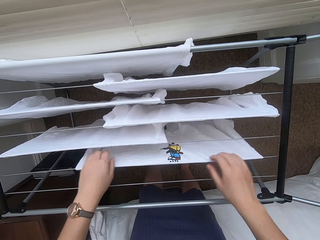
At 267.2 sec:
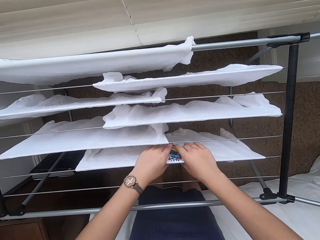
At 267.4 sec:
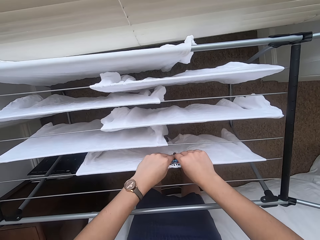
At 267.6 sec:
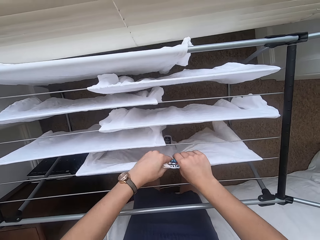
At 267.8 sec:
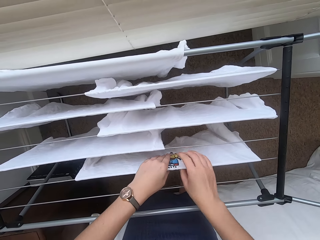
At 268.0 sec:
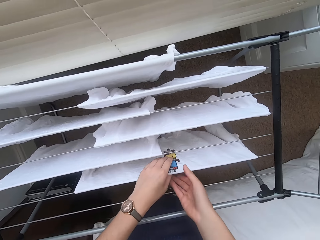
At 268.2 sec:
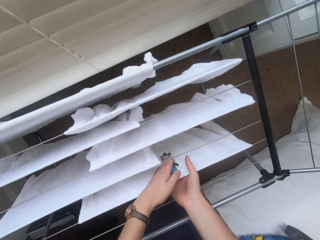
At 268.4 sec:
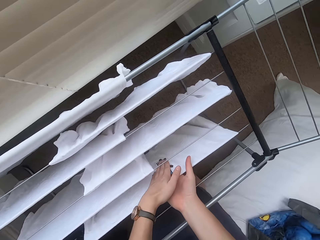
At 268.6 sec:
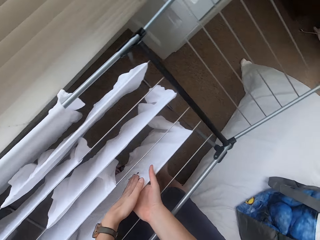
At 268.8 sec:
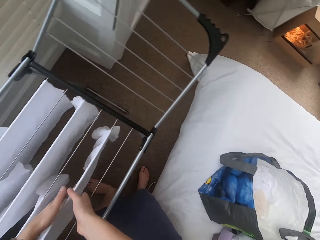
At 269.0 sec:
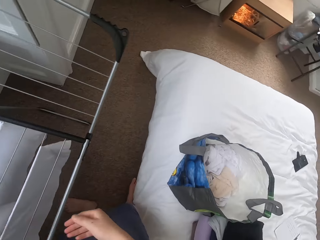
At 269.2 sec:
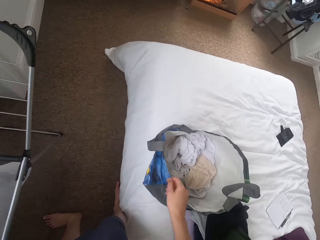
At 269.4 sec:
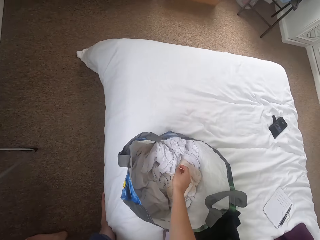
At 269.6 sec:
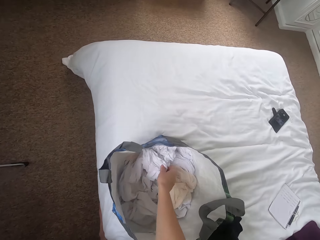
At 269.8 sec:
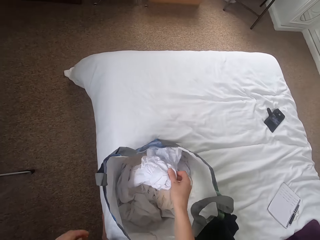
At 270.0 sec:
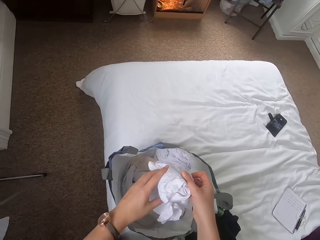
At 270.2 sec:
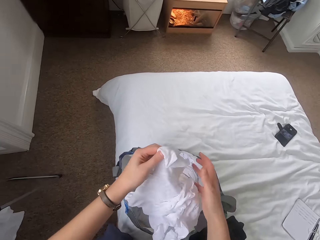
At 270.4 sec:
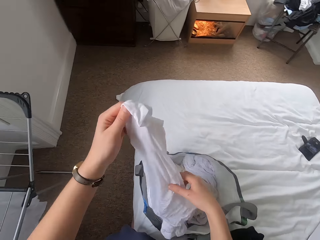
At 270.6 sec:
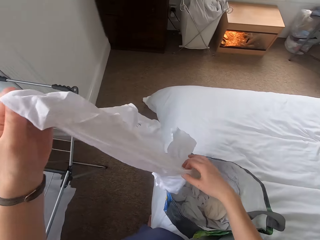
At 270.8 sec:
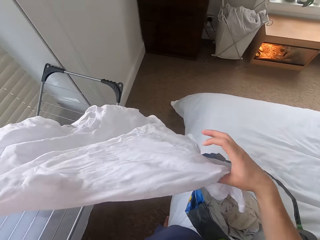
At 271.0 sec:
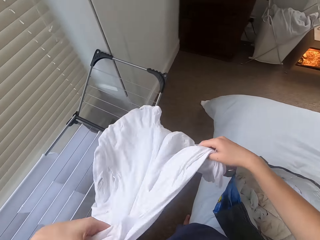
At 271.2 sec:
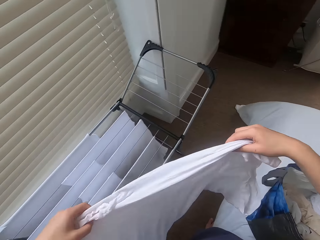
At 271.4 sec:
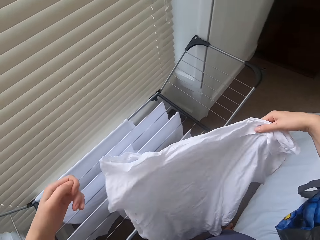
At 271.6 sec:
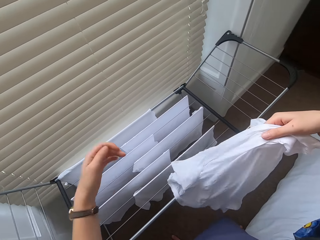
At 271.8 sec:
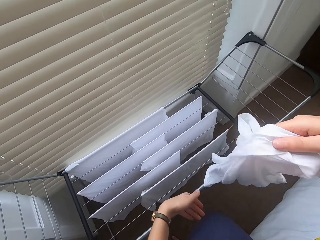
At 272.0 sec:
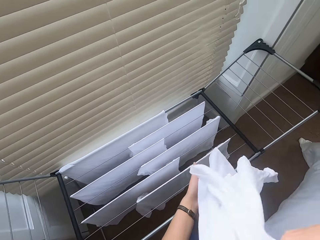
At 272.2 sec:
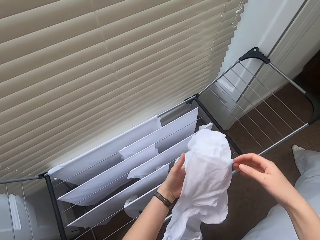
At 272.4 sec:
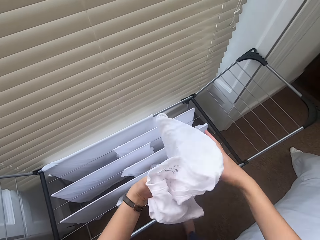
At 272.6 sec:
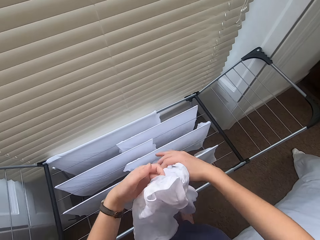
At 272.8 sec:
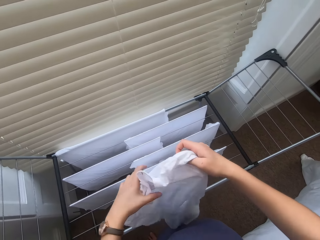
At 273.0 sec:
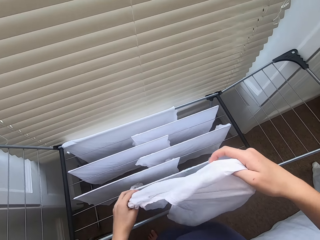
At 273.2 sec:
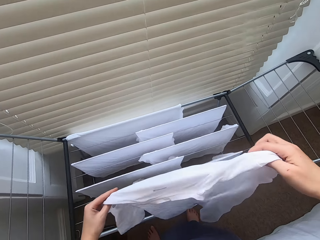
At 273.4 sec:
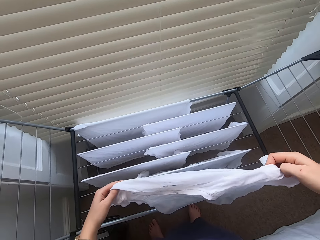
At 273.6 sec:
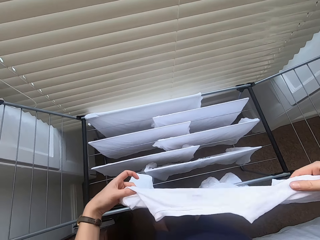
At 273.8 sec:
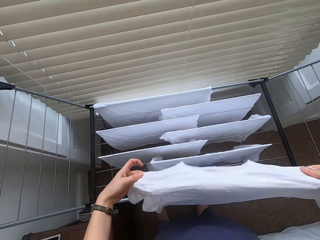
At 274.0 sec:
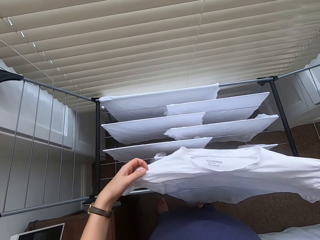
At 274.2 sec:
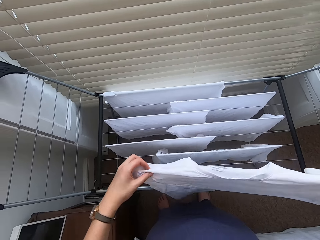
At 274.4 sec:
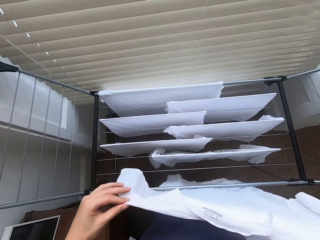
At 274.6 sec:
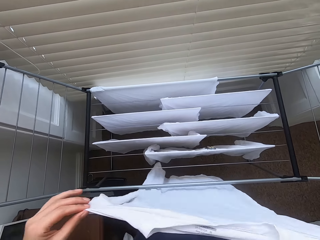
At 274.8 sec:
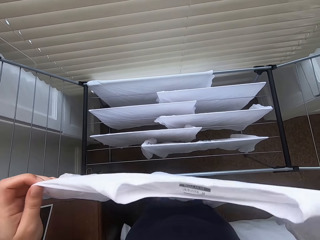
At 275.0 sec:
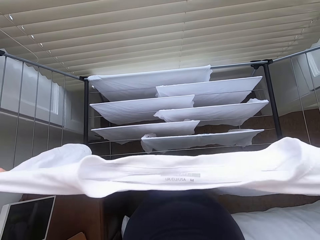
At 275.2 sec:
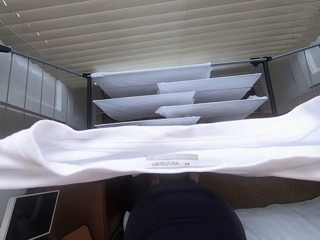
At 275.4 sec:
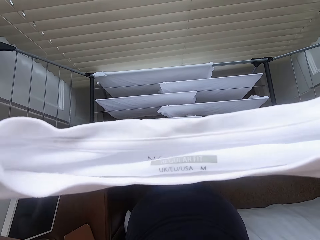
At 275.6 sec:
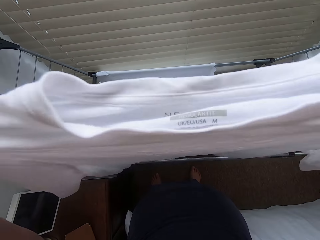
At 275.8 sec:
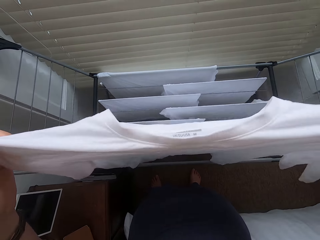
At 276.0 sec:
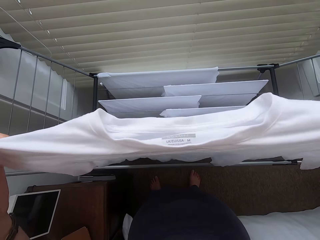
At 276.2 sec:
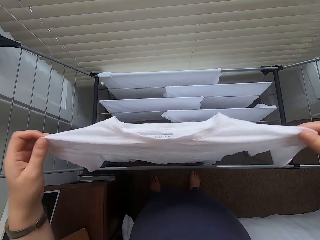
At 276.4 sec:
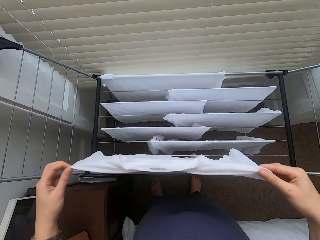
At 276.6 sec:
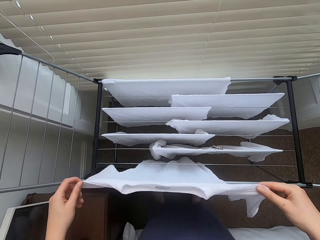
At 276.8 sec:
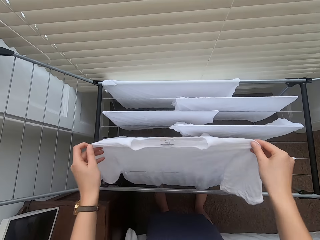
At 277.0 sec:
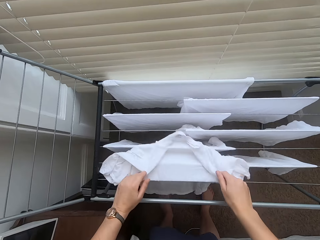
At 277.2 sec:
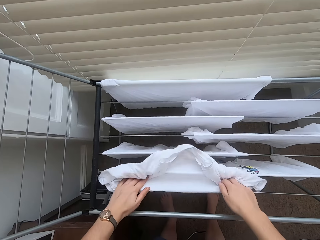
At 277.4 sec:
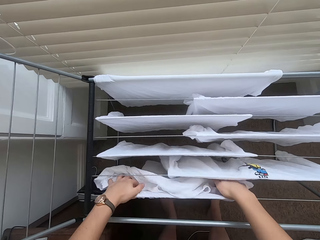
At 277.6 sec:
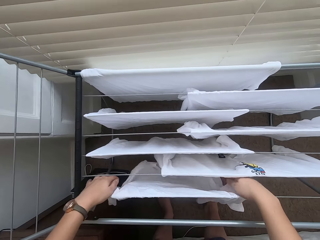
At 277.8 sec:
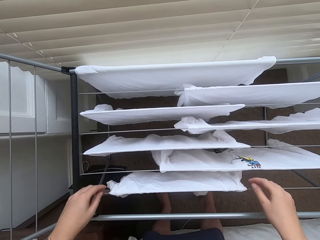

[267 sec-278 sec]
The camera wearer checks the cloth. They remove the cloth from the bag. They hang the cloth on the cloth line.

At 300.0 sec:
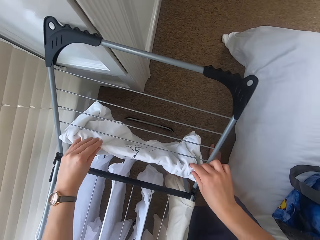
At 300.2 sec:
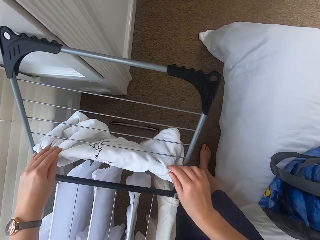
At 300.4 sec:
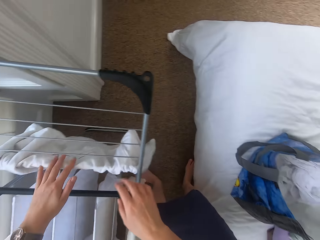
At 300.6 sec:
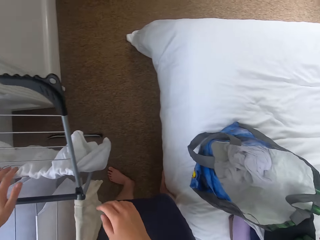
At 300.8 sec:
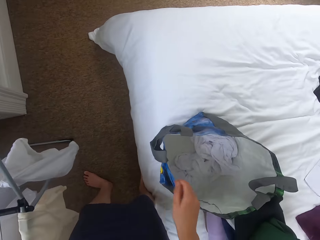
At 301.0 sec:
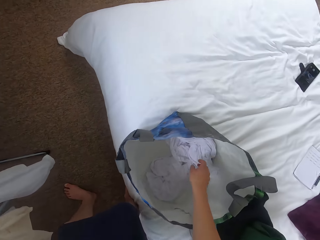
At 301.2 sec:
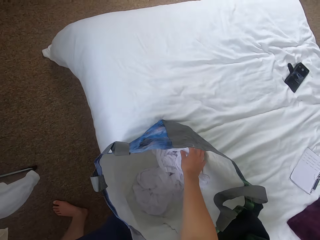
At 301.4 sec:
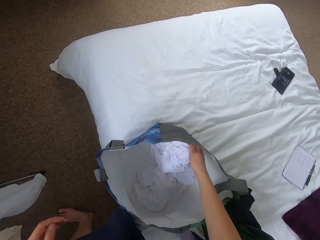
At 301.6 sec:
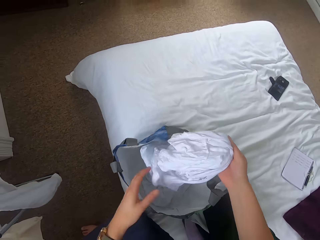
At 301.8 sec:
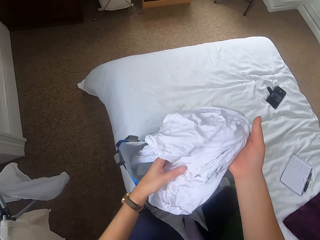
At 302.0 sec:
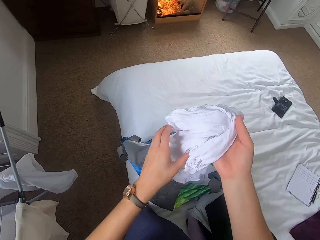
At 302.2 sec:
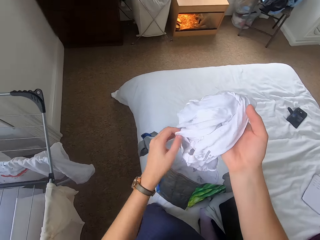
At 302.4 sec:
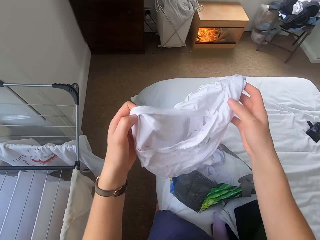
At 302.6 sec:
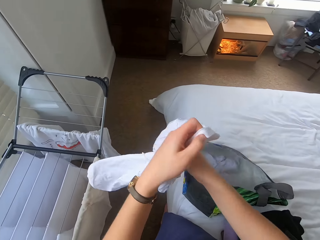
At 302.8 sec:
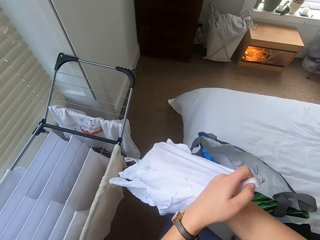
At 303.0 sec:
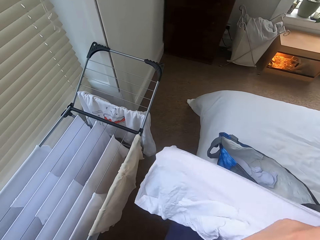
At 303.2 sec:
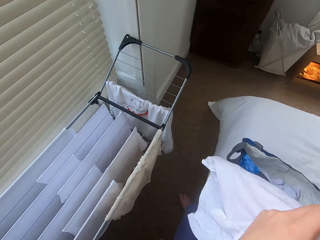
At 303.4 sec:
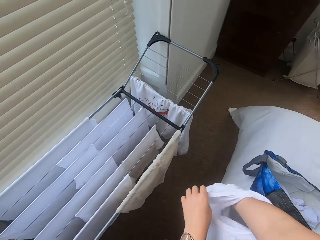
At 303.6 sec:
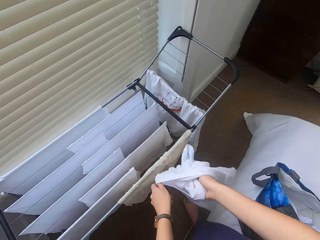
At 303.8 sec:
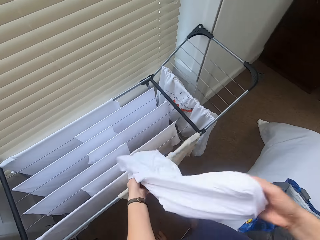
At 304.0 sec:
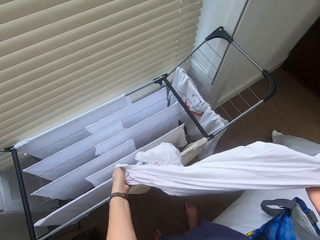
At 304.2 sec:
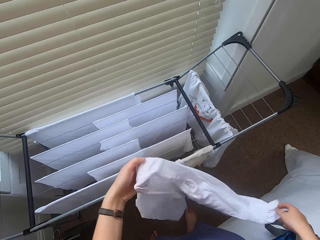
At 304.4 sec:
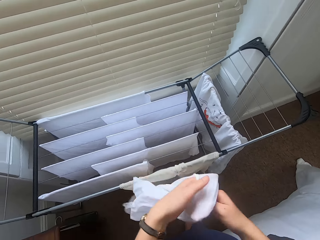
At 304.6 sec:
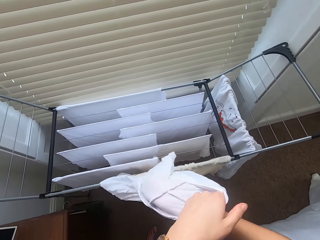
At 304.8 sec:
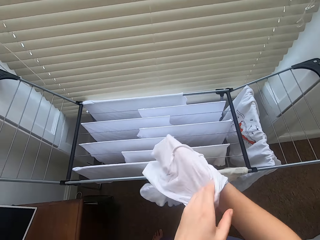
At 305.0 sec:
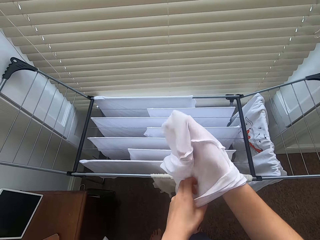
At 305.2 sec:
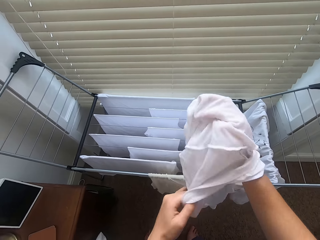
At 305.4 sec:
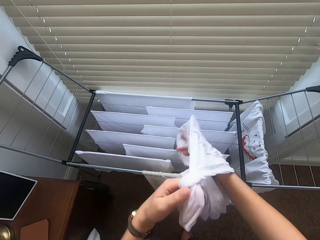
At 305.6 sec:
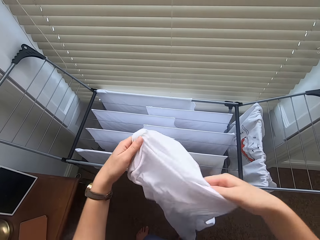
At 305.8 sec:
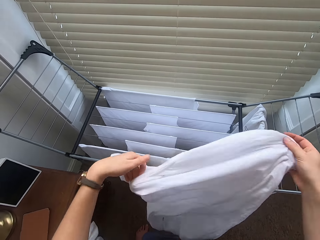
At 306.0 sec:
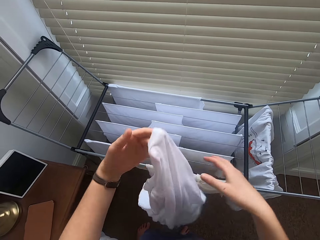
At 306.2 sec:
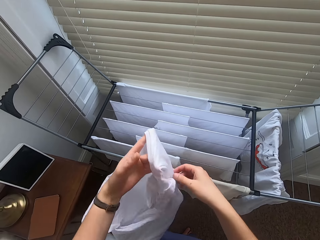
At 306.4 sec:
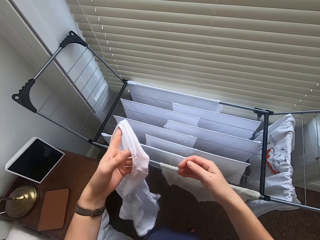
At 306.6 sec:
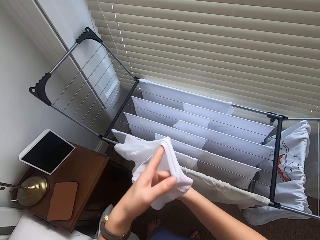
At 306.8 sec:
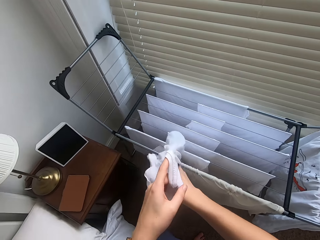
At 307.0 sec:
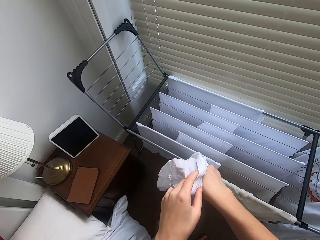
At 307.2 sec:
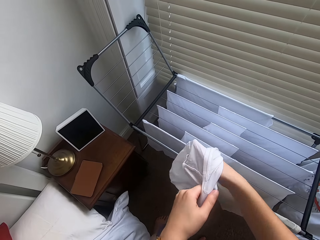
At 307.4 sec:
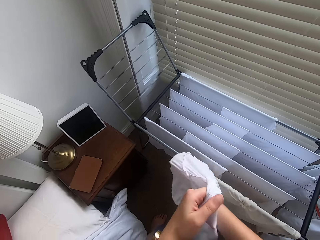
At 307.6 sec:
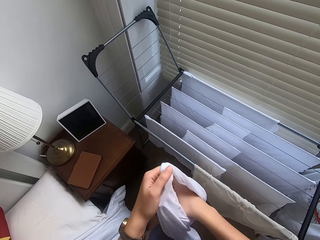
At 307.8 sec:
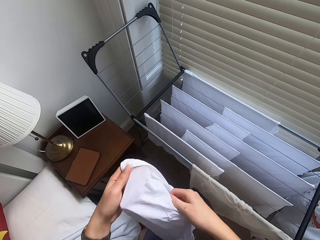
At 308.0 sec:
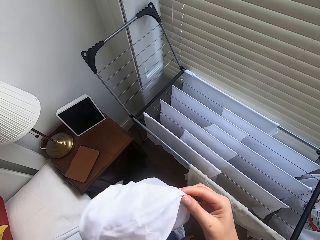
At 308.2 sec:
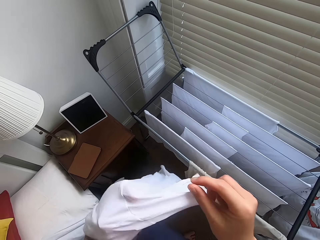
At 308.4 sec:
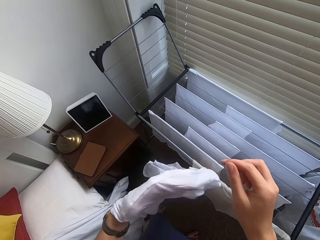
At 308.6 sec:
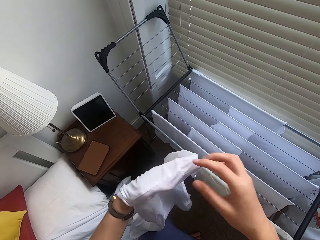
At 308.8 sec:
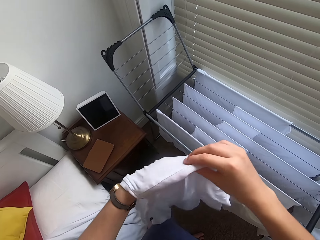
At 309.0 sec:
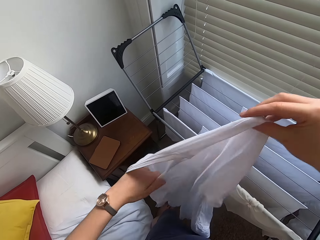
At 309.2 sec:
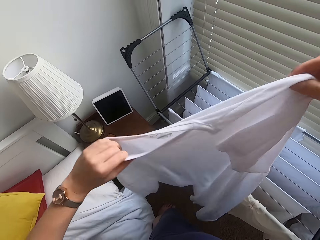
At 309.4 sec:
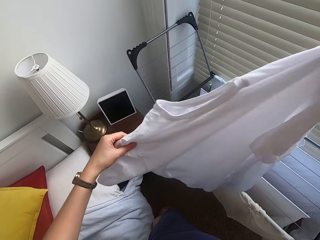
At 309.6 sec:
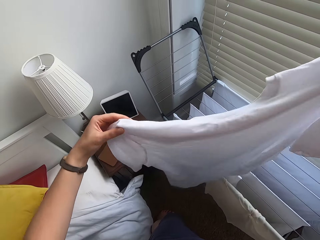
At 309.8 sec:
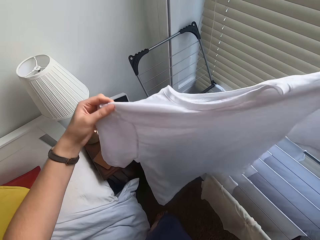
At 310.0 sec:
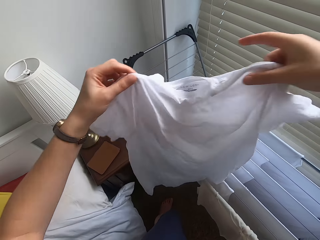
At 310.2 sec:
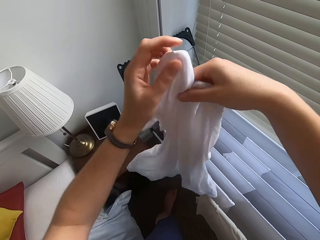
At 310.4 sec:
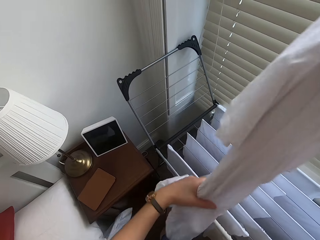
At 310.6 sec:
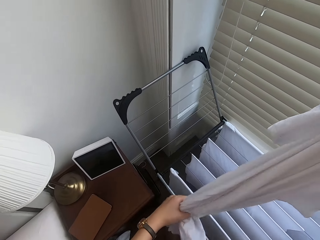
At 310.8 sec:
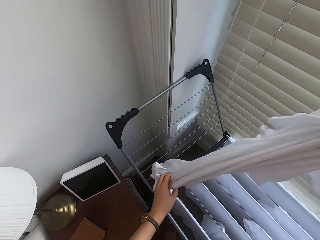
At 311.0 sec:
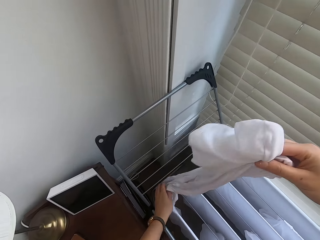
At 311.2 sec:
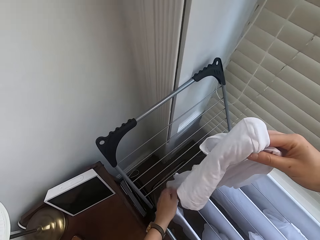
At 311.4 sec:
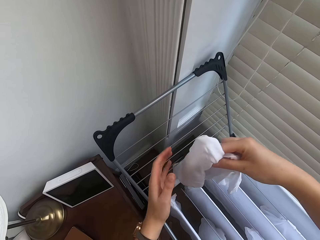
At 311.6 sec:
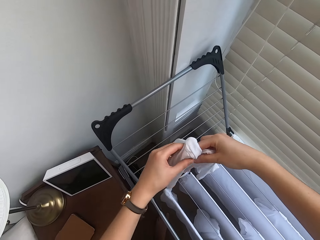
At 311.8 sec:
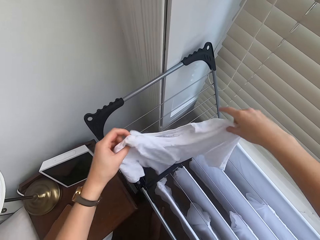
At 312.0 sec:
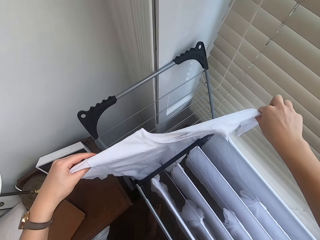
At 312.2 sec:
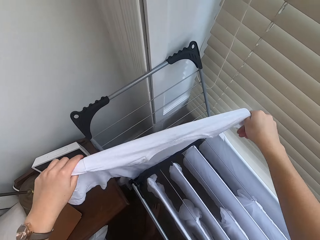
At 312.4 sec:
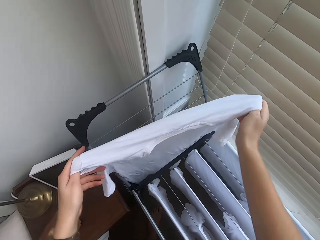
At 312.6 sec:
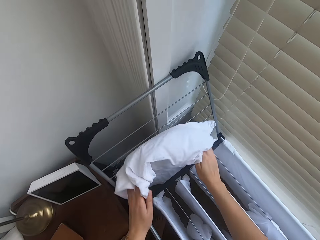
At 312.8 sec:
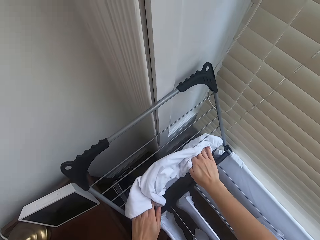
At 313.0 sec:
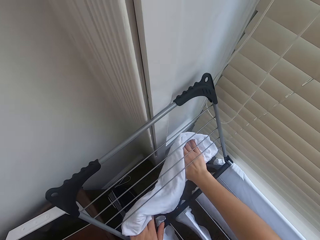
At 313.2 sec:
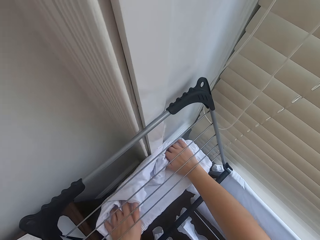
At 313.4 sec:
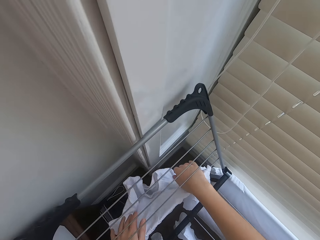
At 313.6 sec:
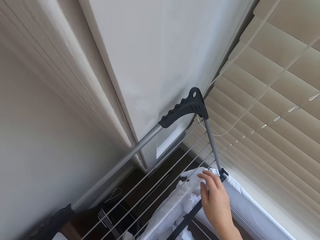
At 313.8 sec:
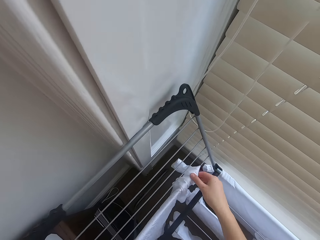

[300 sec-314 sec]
The camera wearer picks the cloth. They put the cloth in the cloth rack.
